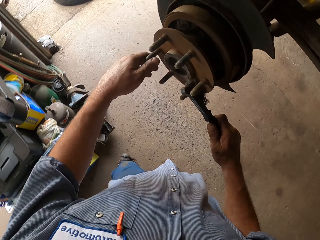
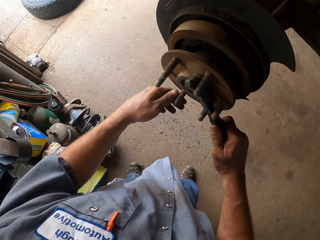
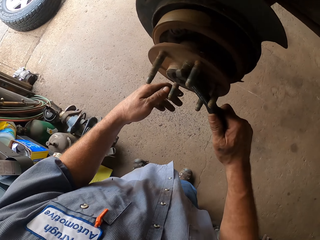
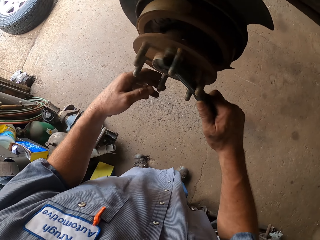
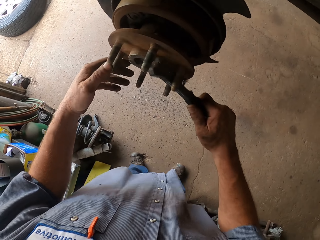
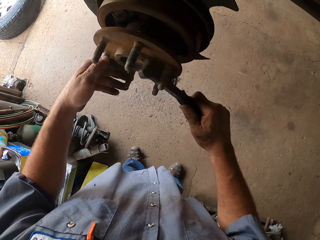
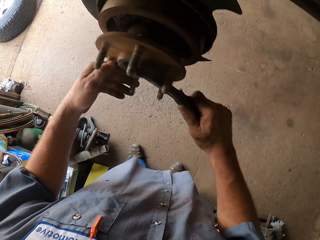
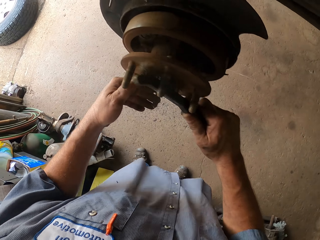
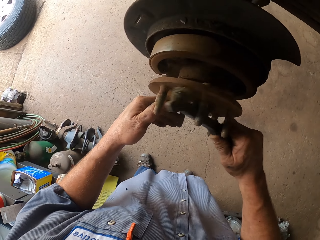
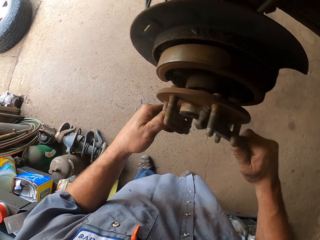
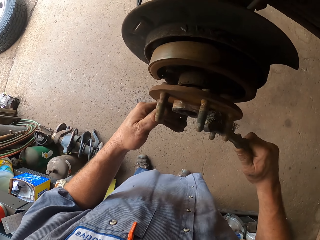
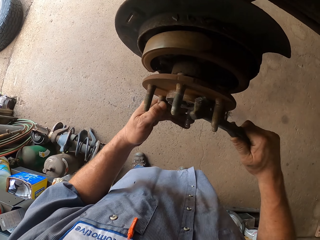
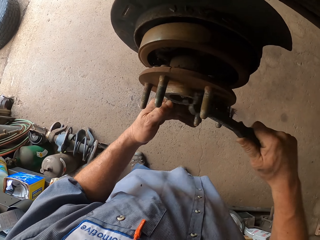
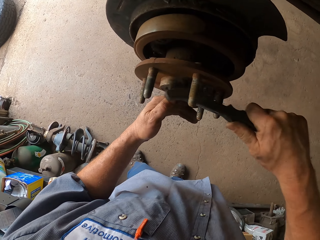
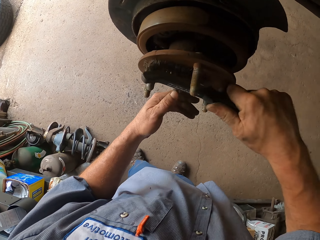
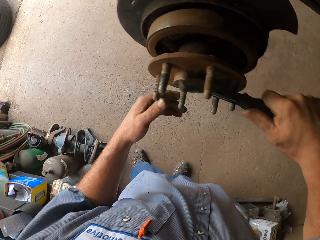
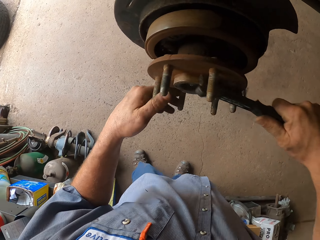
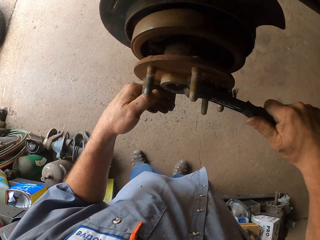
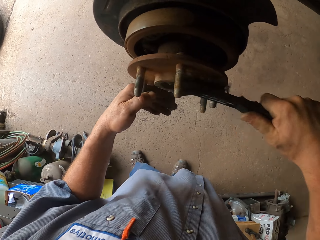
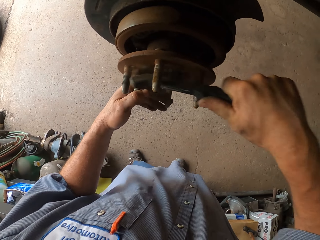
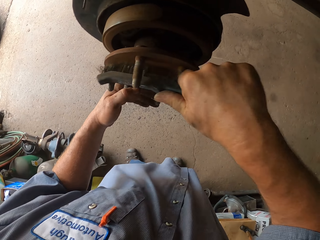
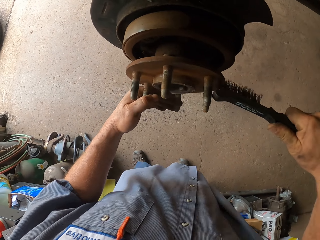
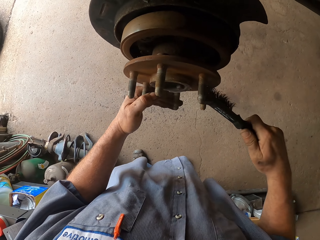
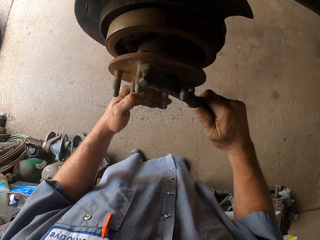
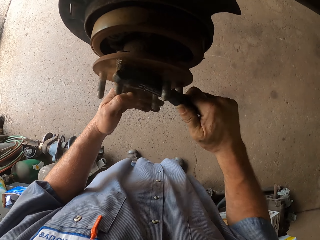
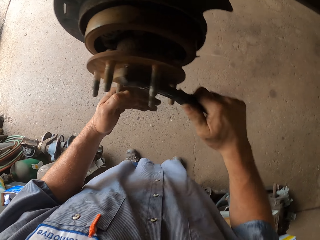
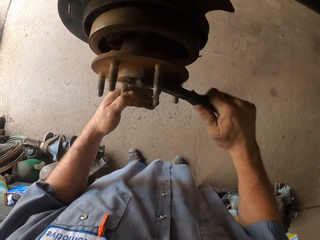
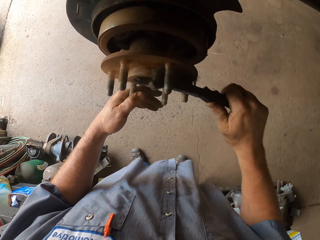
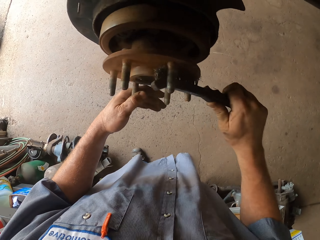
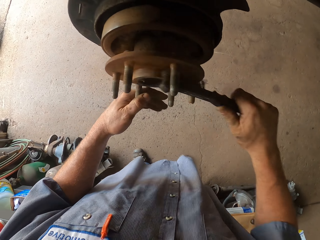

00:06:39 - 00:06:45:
The camera wearer brushes the wheel hub assembly.

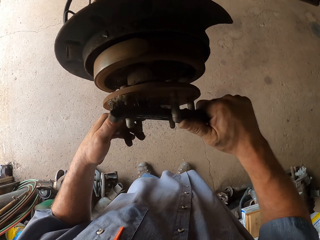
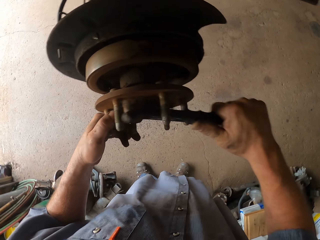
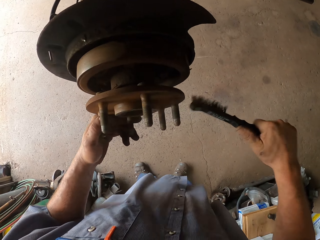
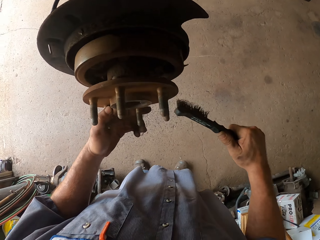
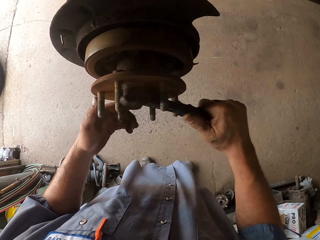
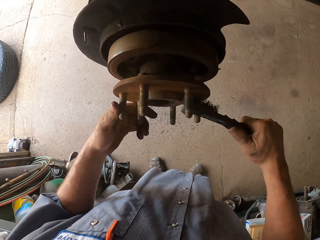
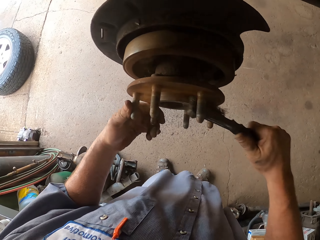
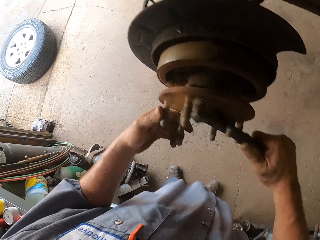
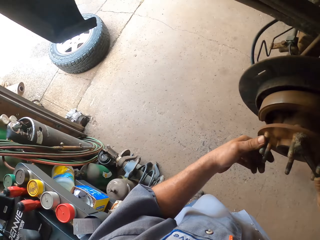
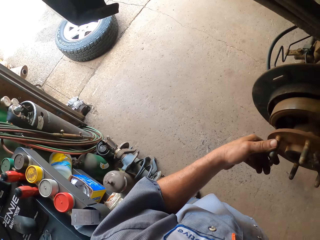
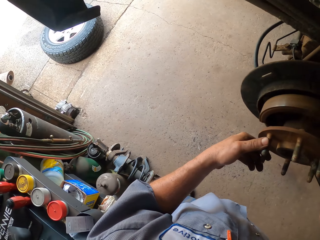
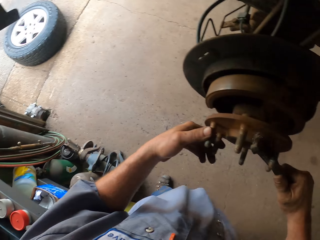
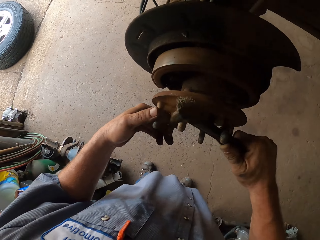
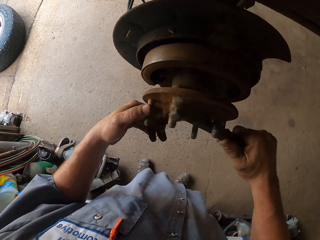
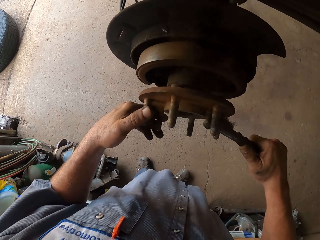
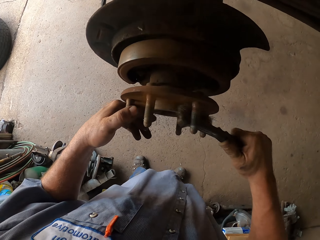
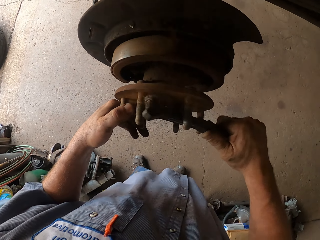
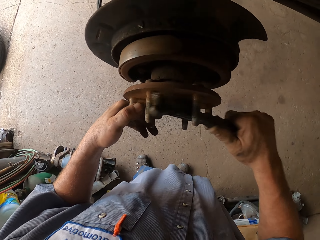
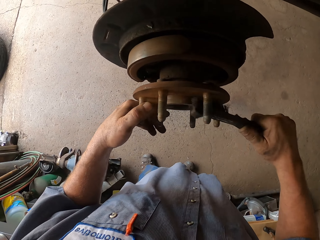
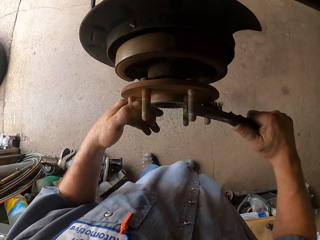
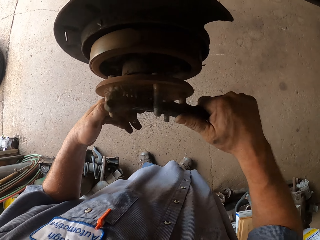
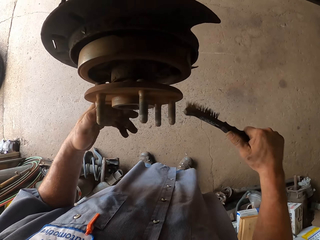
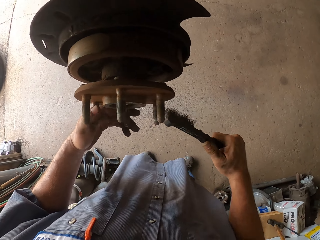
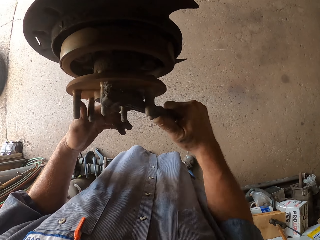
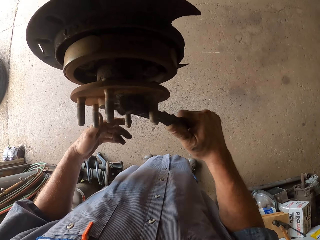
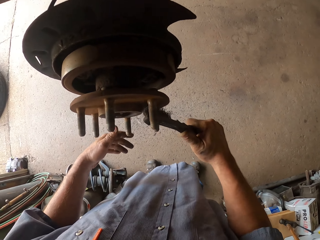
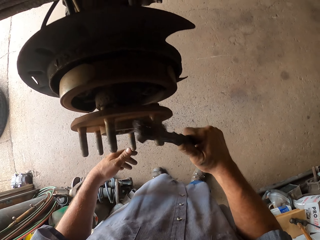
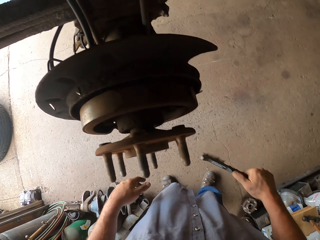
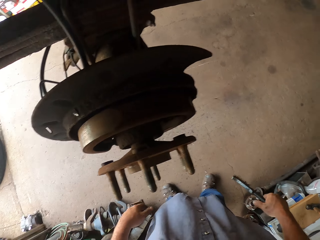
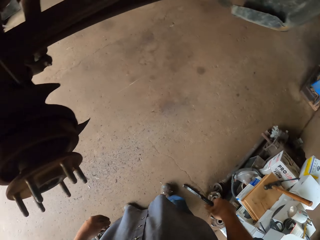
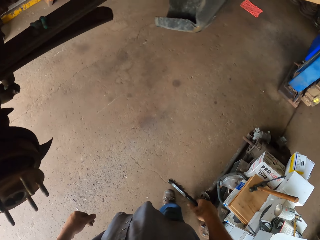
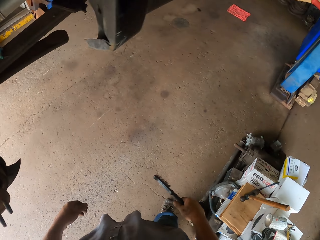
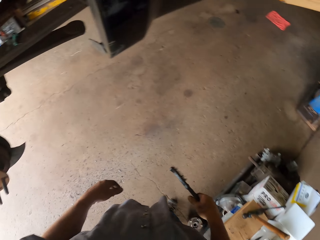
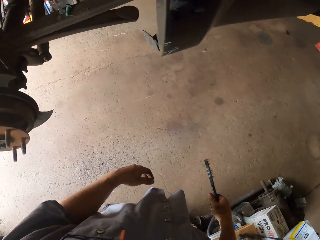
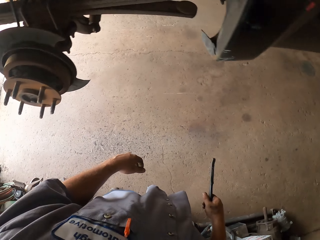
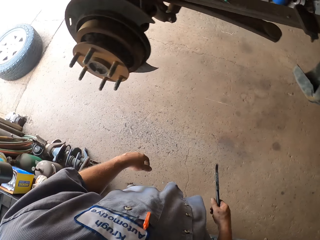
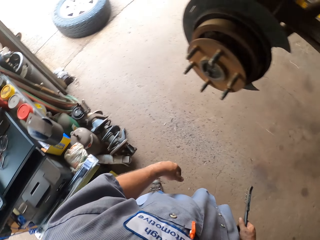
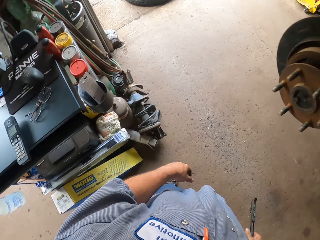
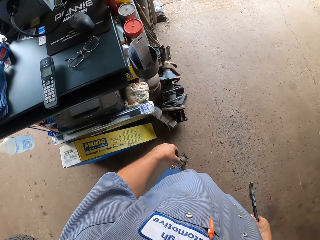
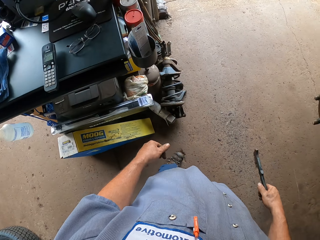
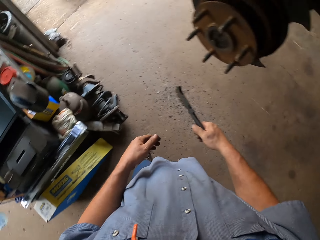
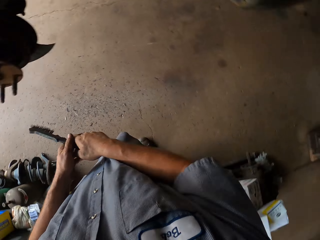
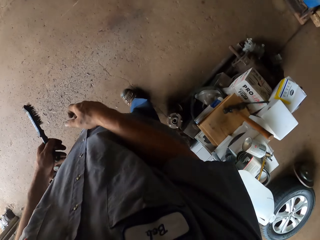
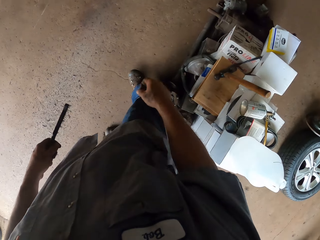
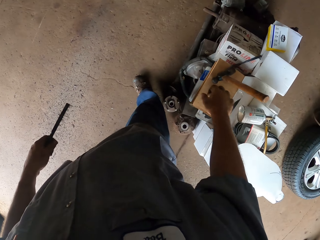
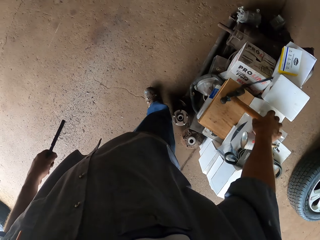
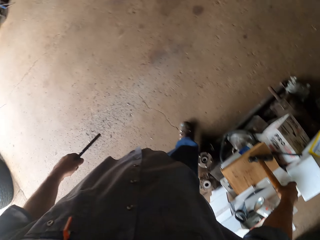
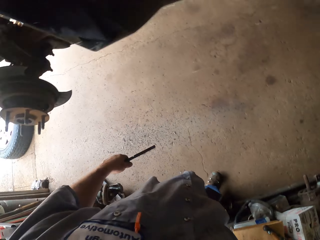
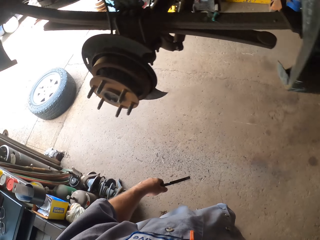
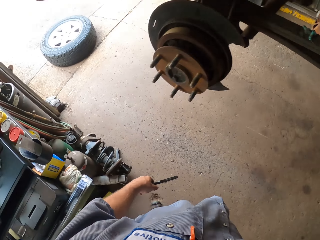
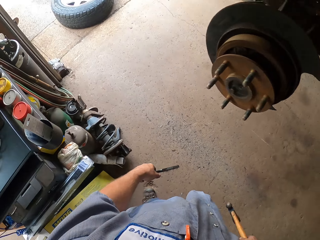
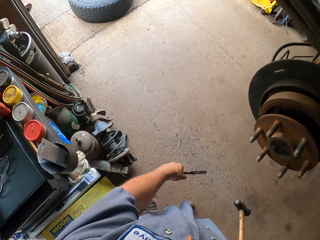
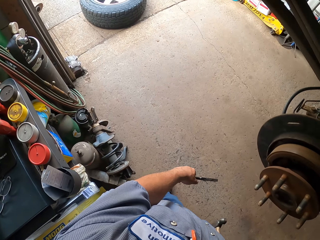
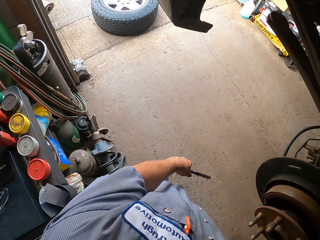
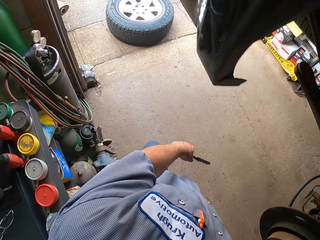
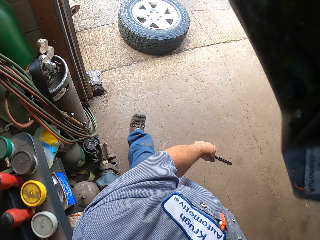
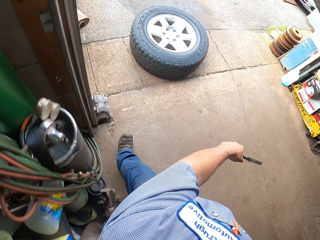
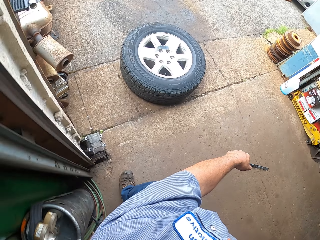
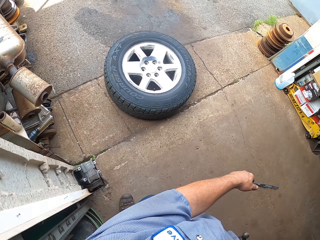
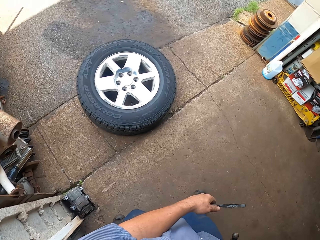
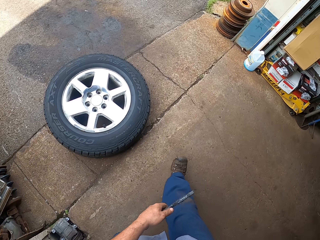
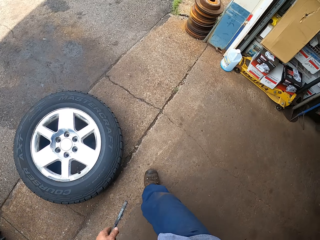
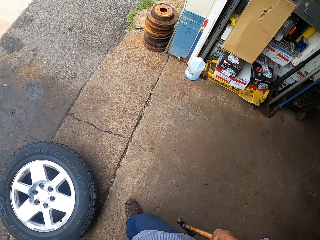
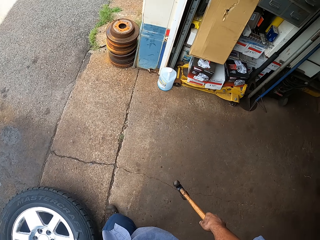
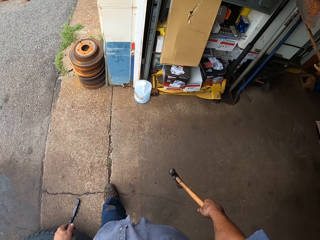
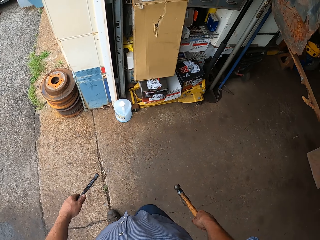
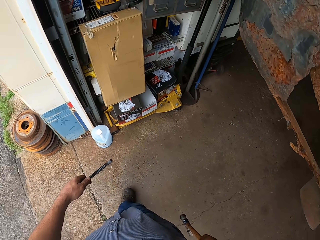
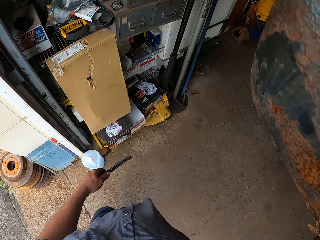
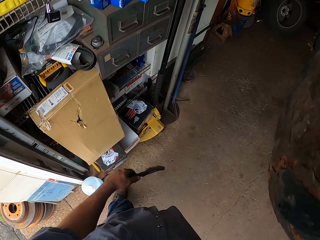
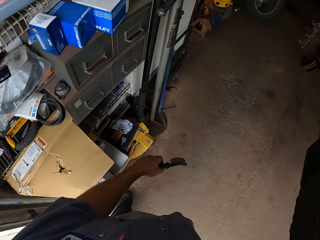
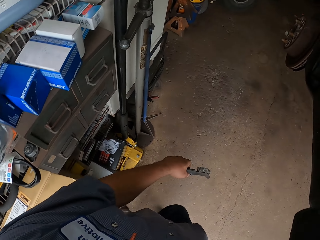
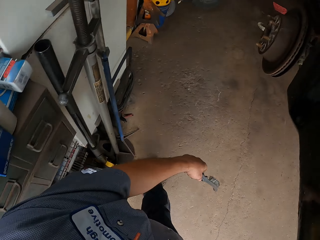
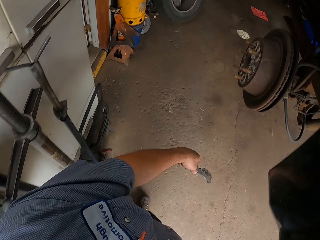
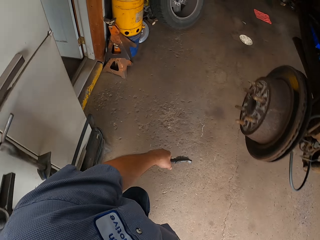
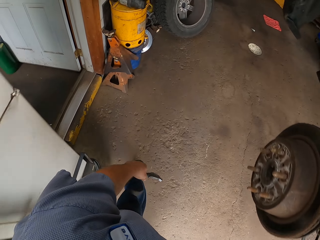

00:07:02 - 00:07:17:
The camera wearer looks around. They brush the wheel hub. They move both hands. They transfer the brush to the left hand. They look around. They pick up a hammer. They lift the hammer. They walk around.
